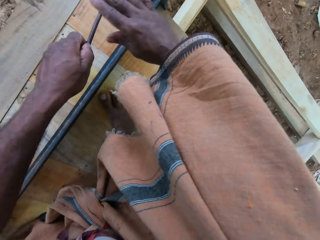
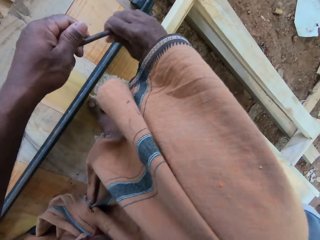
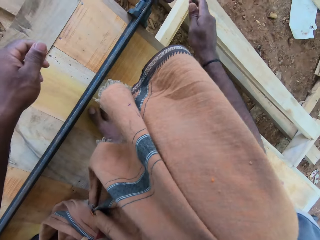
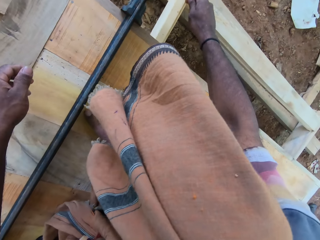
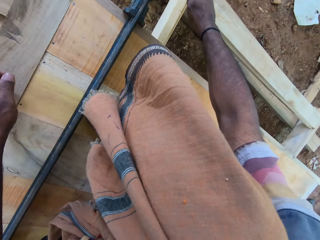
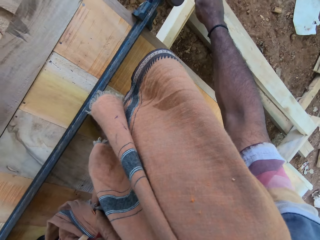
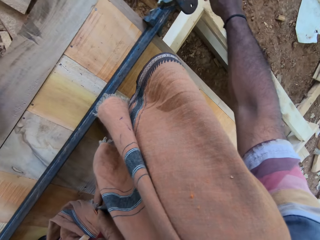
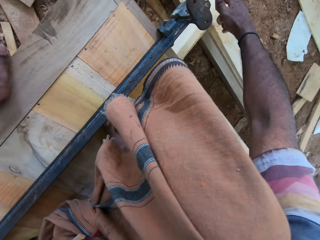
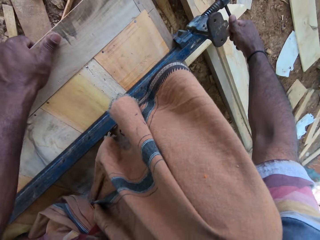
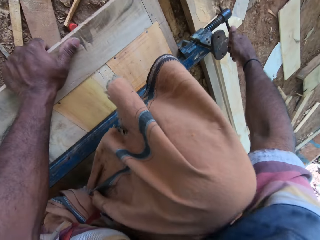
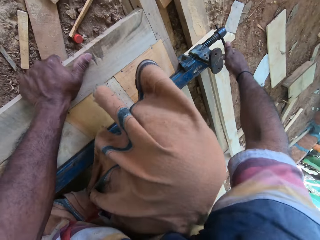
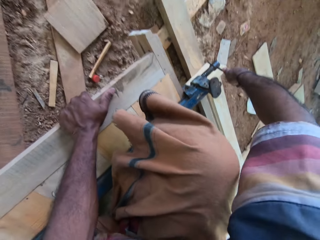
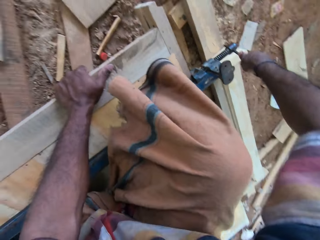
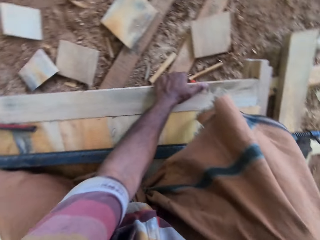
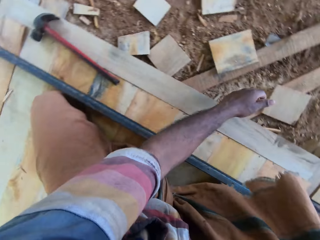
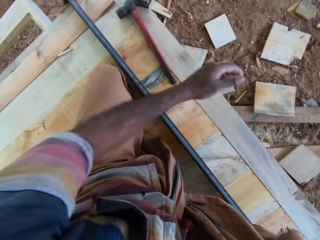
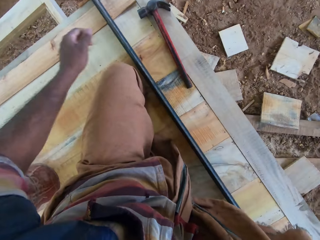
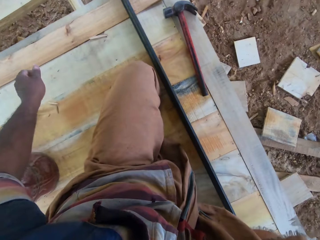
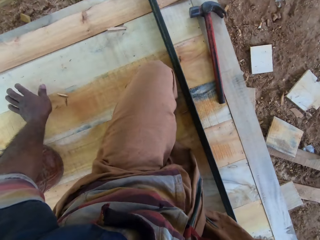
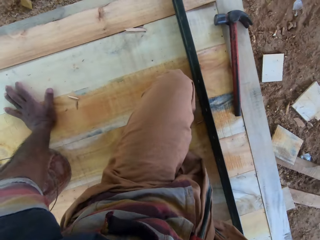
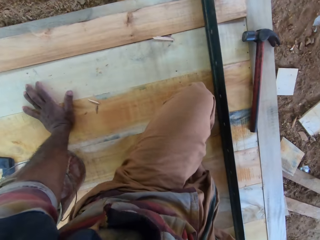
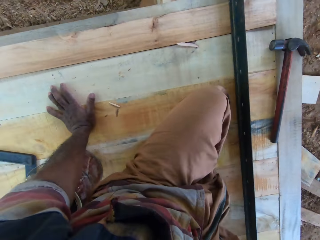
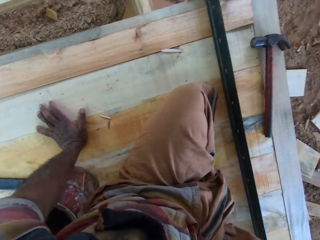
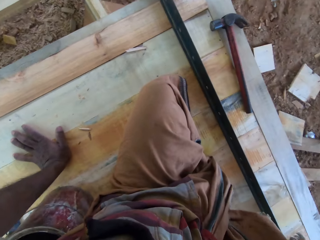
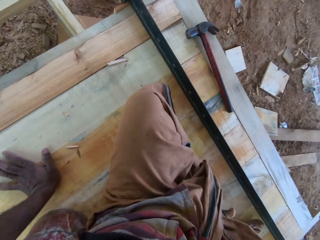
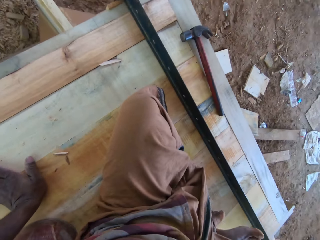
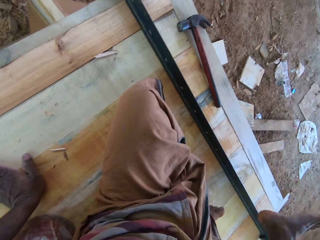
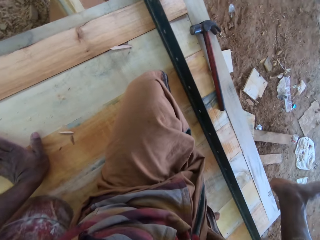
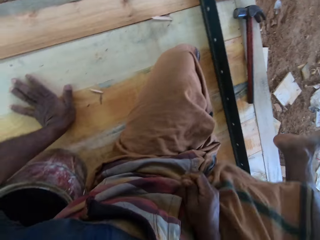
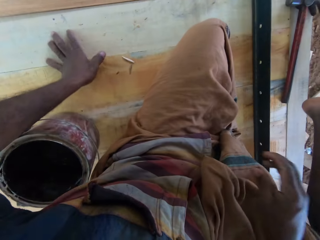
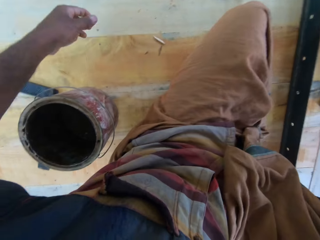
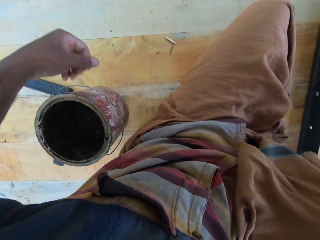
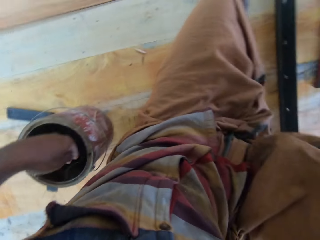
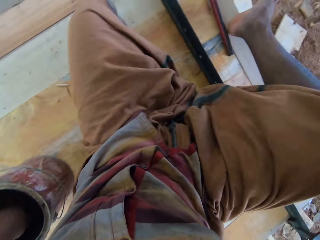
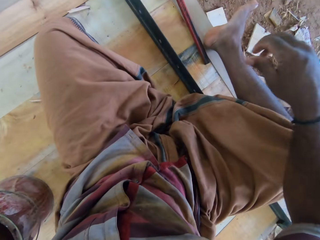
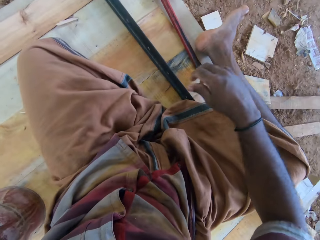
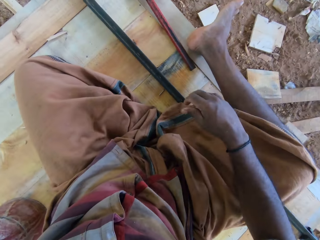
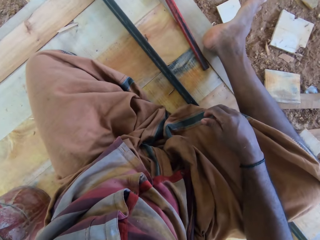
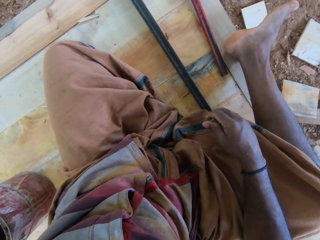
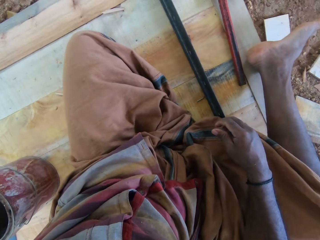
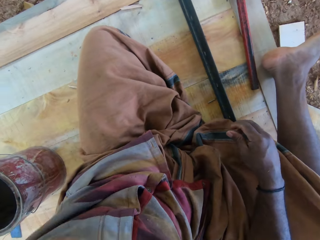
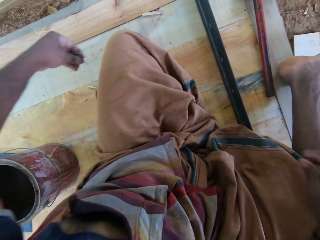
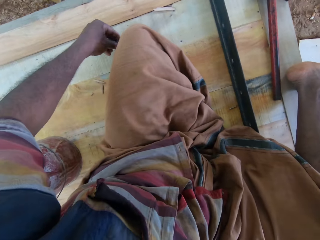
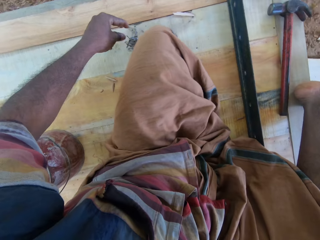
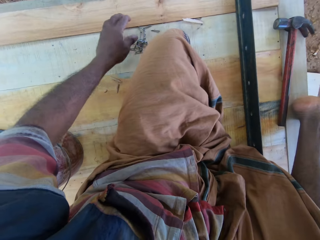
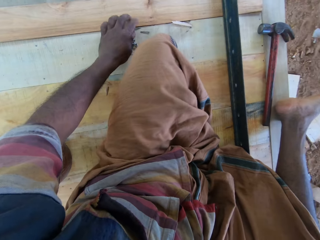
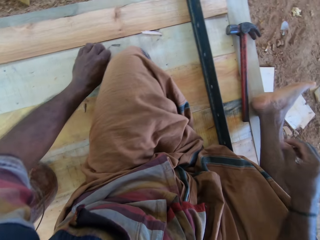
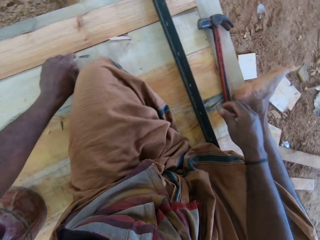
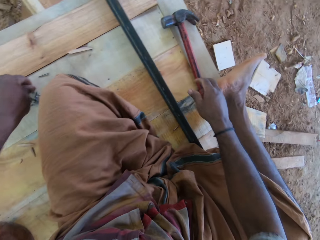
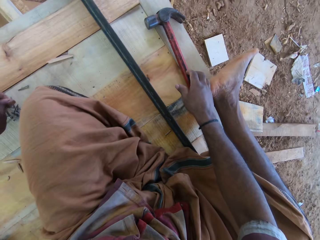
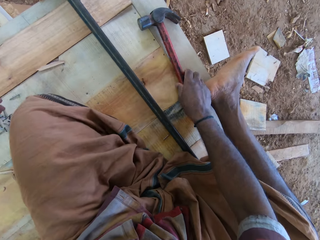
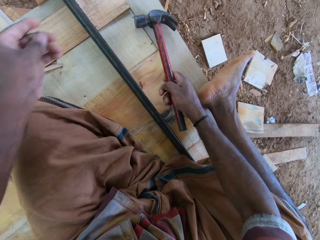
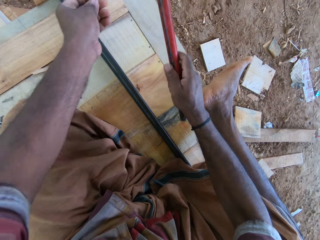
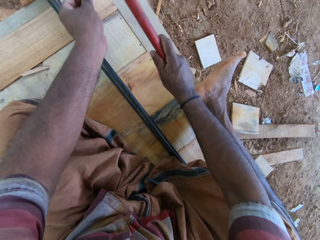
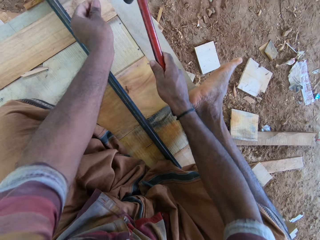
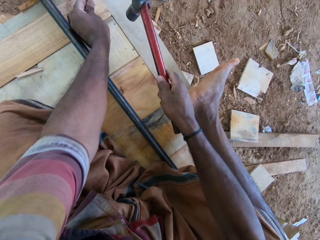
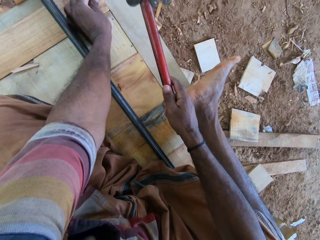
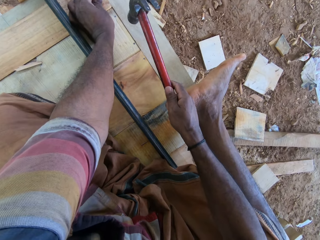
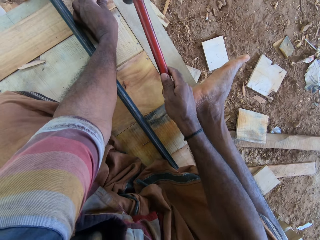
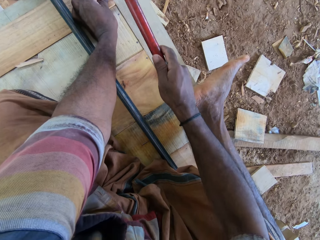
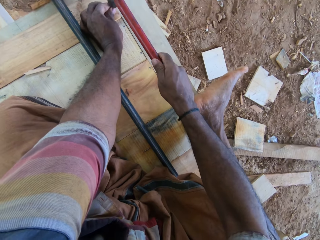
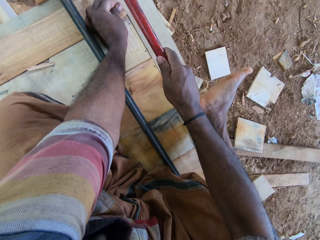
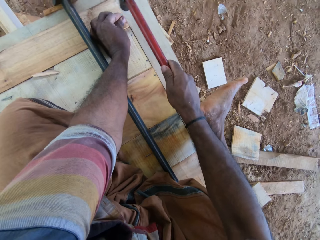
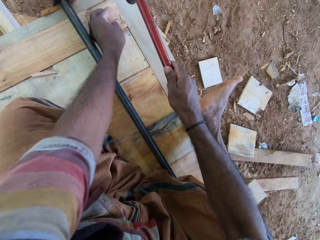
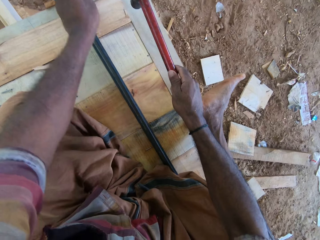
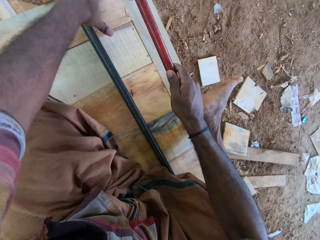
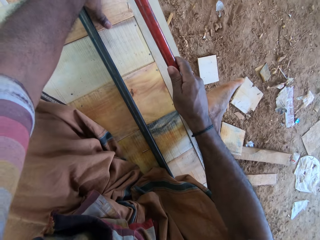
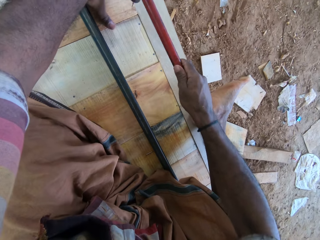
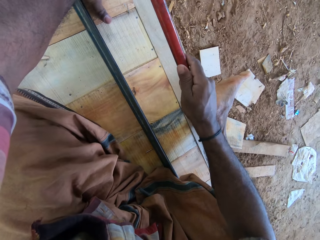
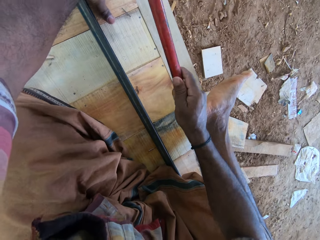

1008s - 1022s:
The camera wearer takes a metal. They fix something on the metal. They put the metal to the table fence lock. They adjust the object on the metal. They tighten the table fence with the metal. They turn to the other side. They put the left hand on the furniture. They stretch the right foot. They move the left hand. They drop iron nails on the table. They pick up the nails from the furniture. They pick up a hammer from the furniture. They hold the hammer in the right hand. They hit the nail with the hammer on the table.

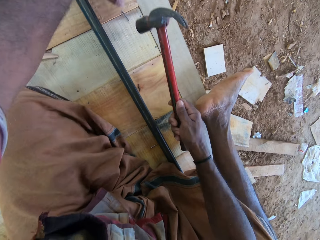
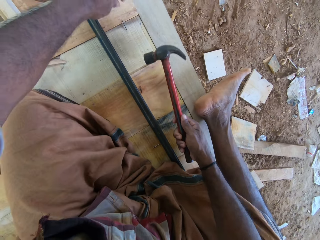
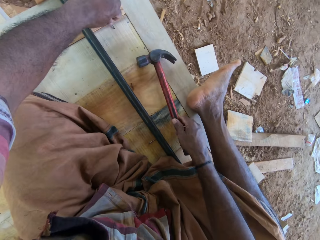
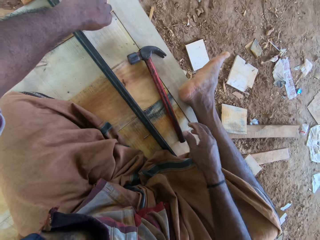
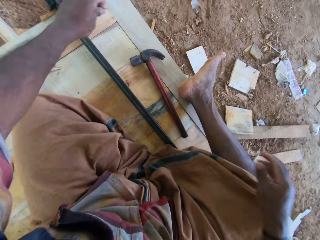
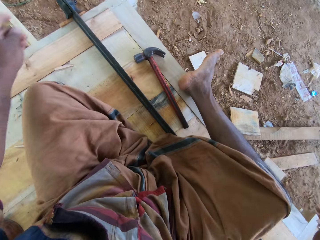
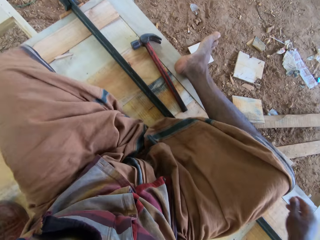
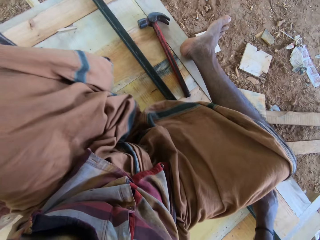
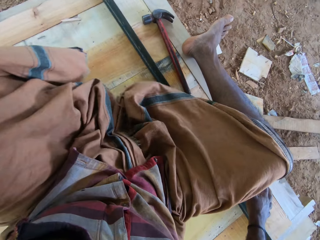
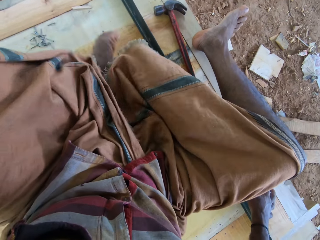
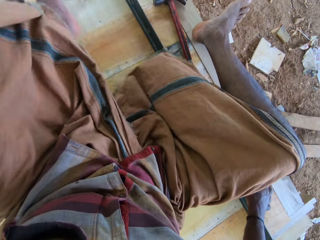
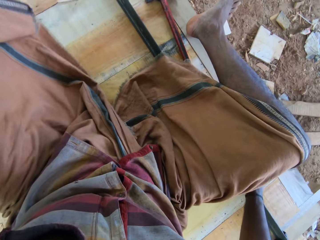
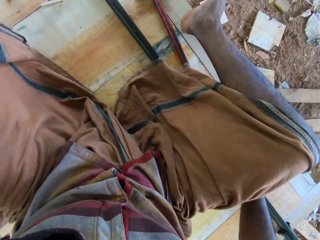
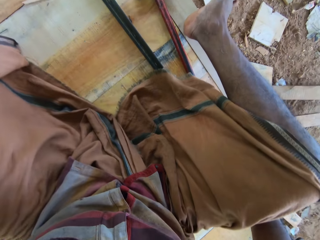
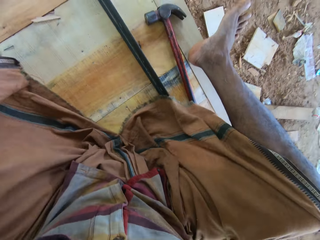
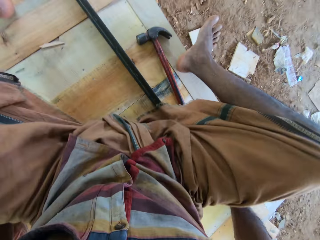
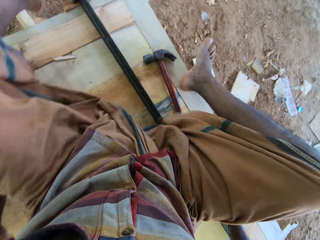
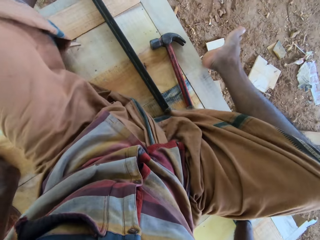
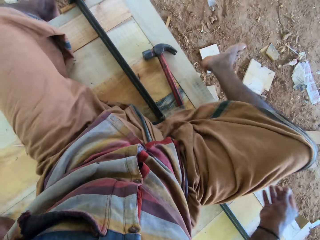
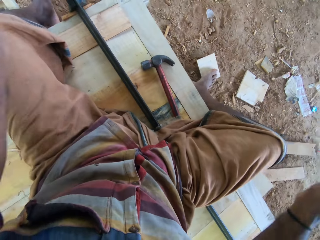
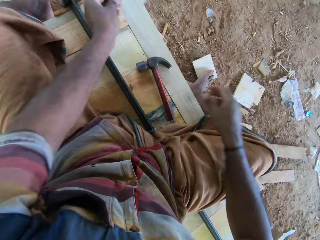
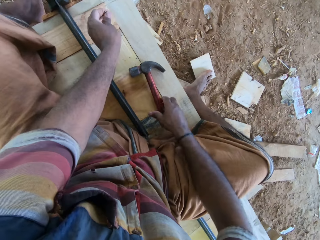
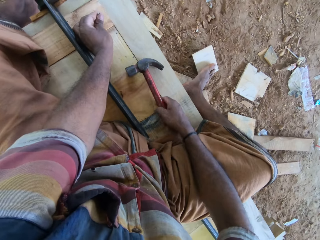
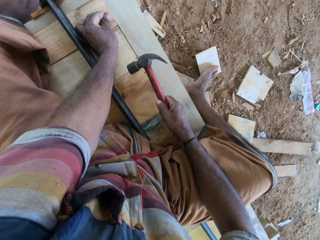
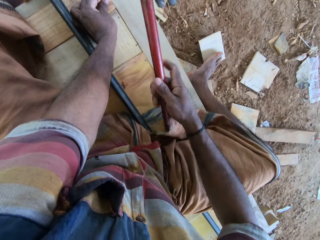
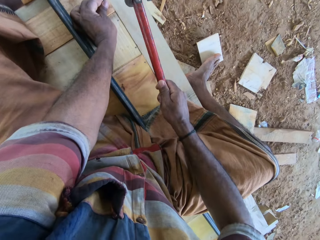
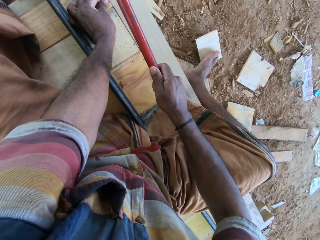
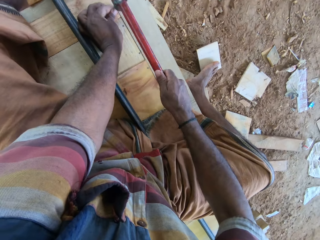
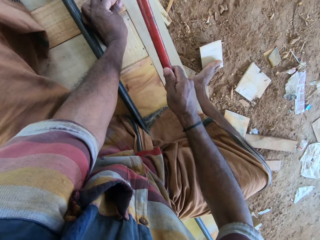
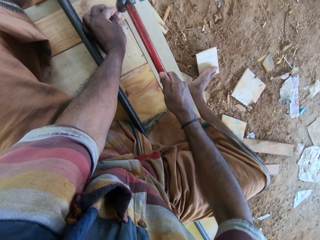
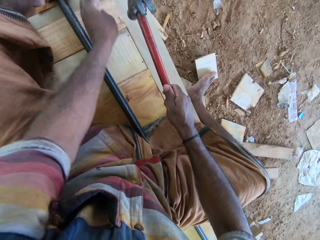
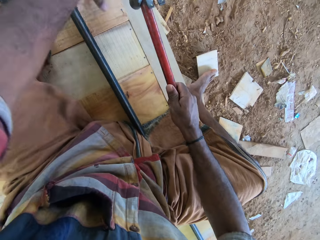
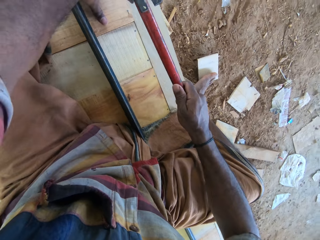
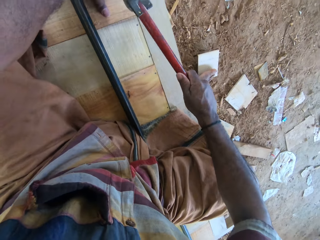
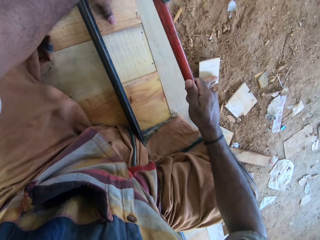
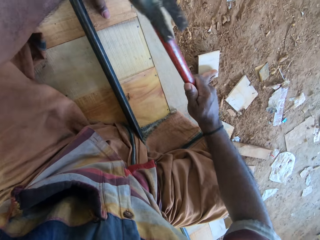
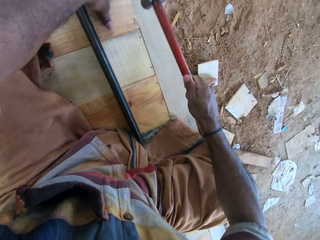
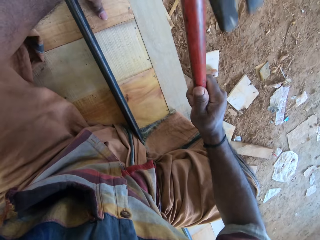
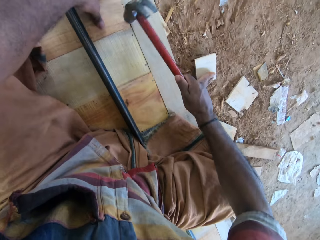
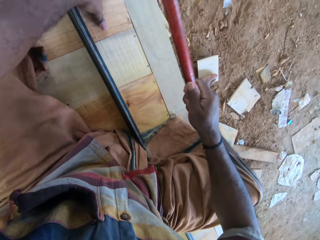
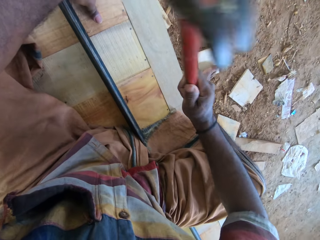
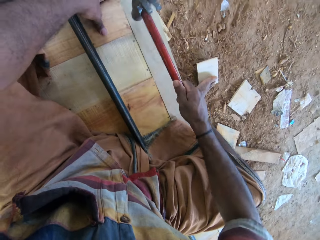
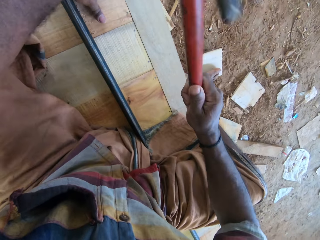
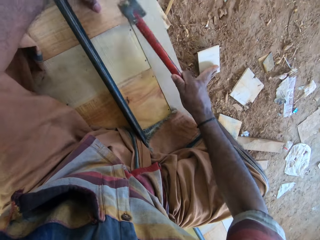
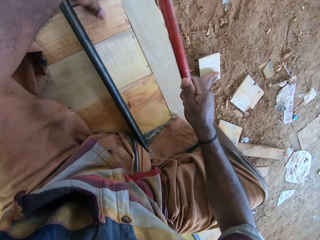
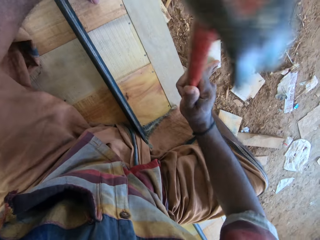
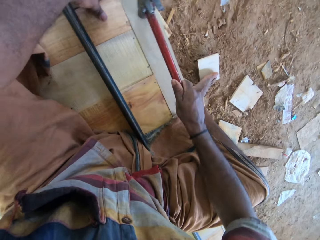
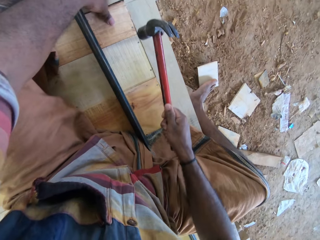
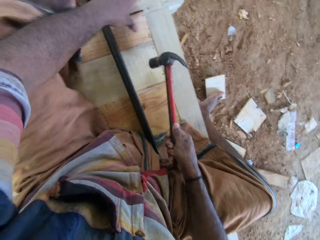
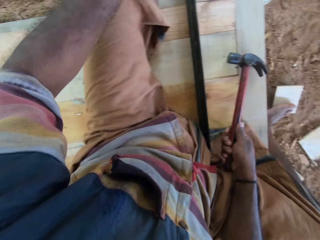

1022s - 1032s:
The camera wearer picks up a nail from the furniture. They stretch the left foot. They adjust the position on the table. They move forward. They put the nail on the furniture. They take the hammer. They hit the nail with the hammer on the table.
